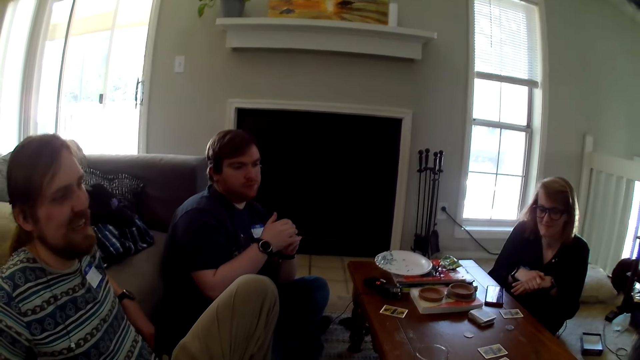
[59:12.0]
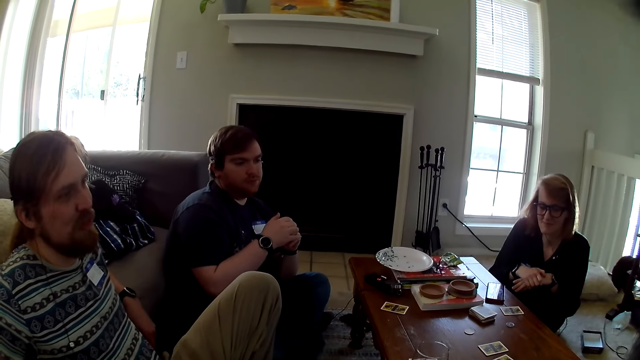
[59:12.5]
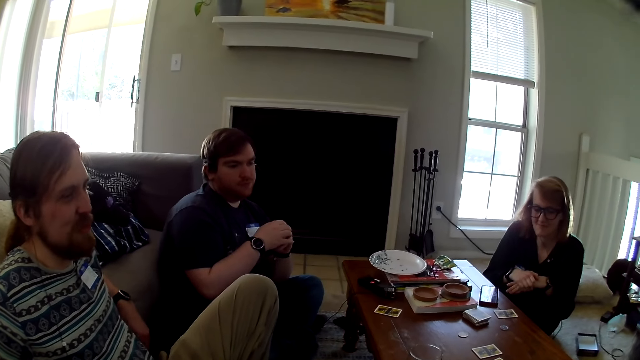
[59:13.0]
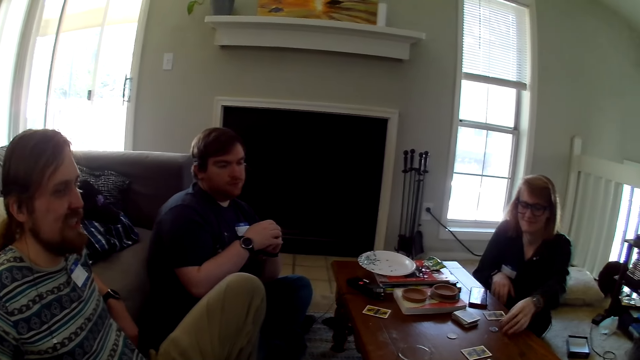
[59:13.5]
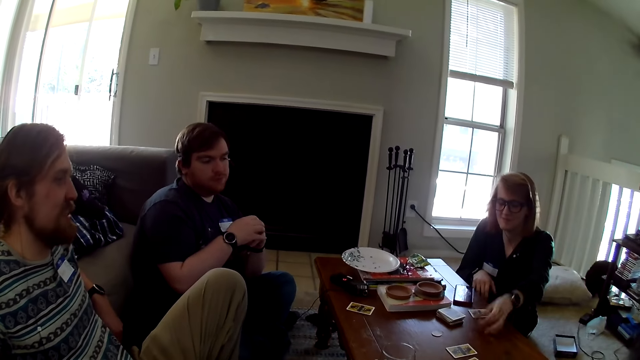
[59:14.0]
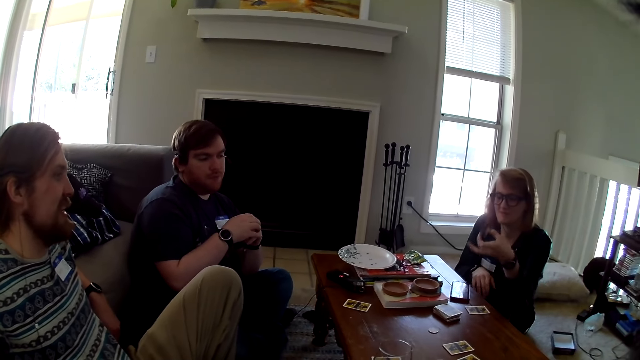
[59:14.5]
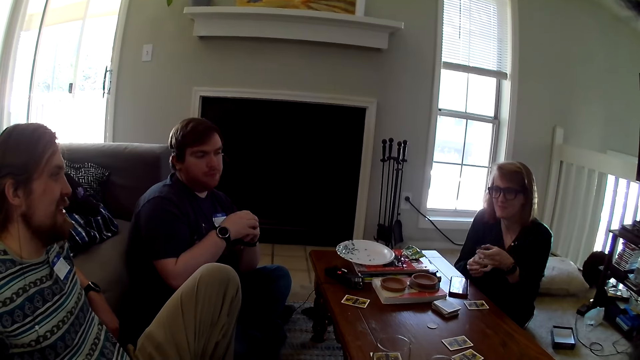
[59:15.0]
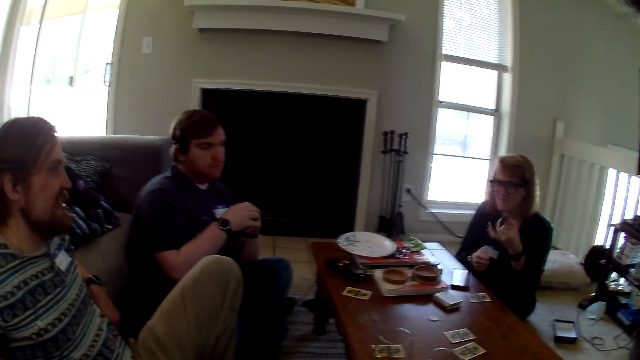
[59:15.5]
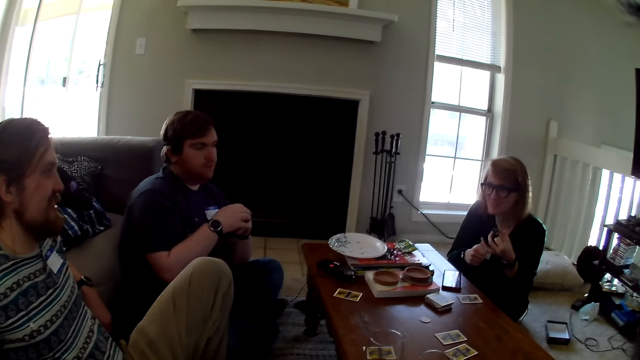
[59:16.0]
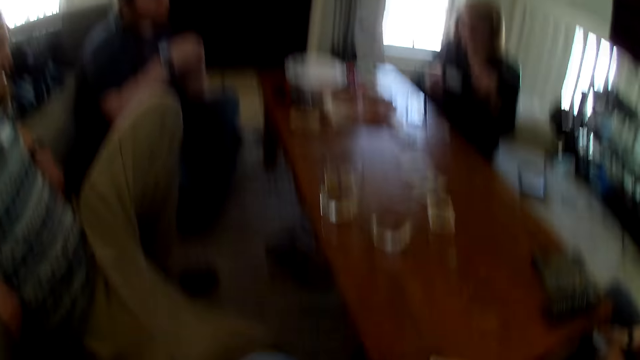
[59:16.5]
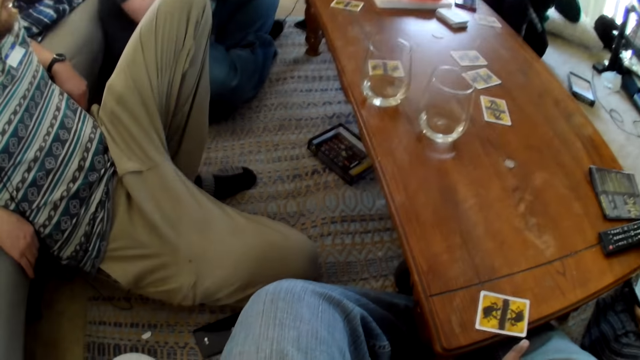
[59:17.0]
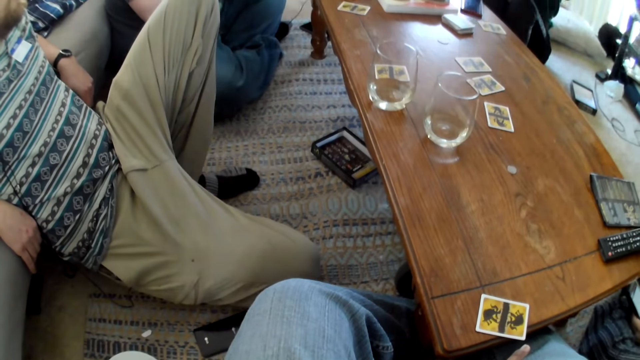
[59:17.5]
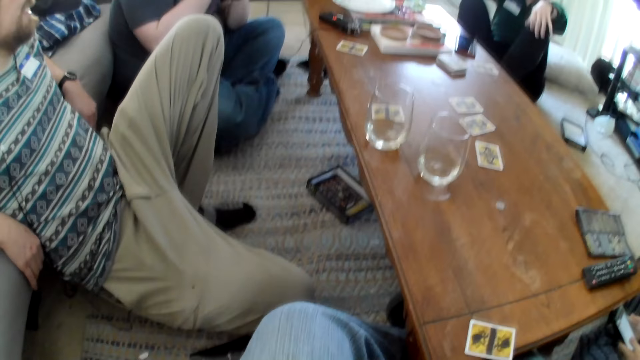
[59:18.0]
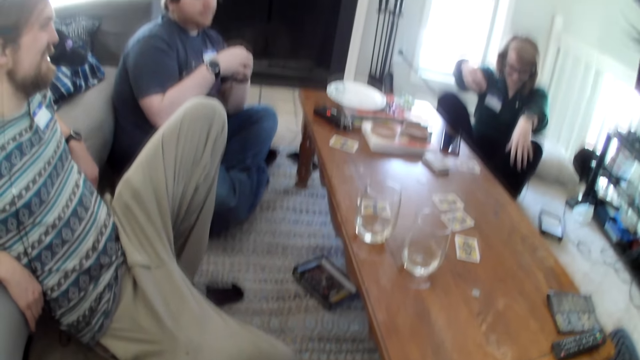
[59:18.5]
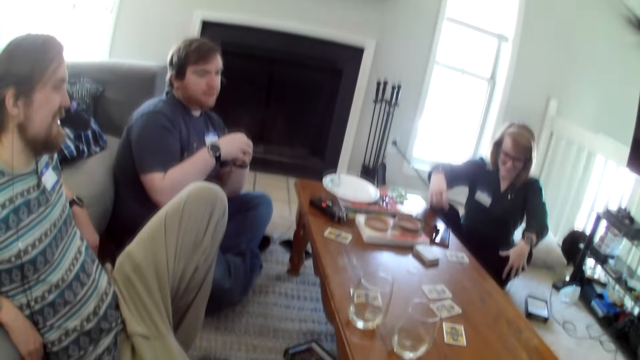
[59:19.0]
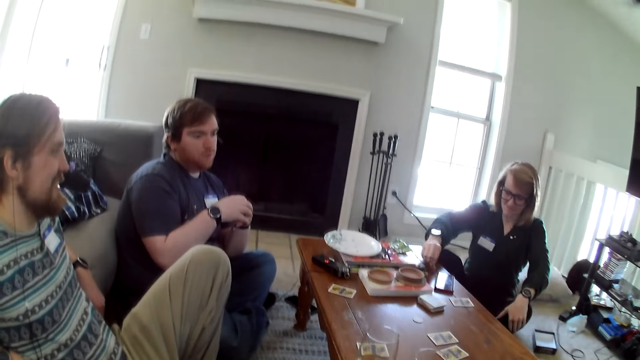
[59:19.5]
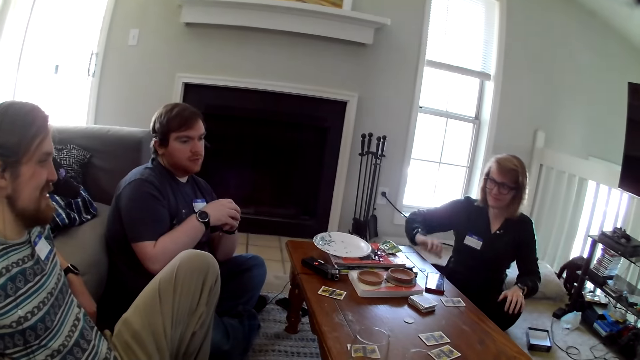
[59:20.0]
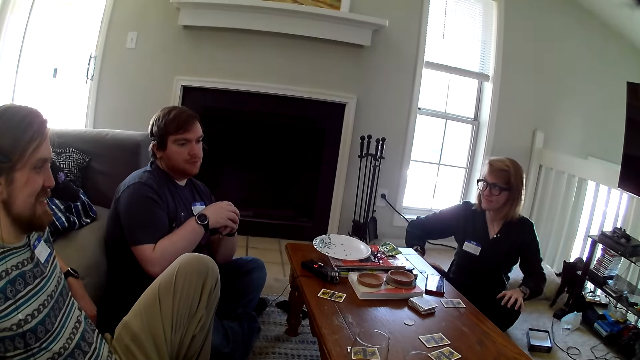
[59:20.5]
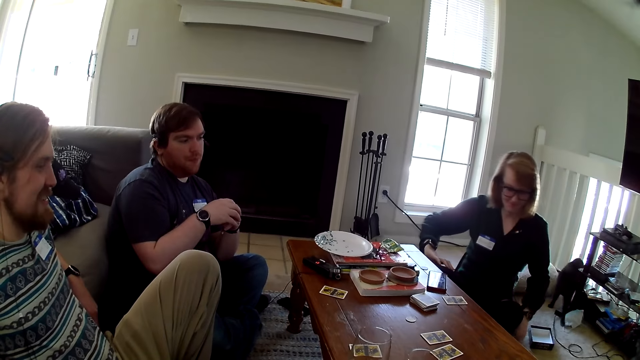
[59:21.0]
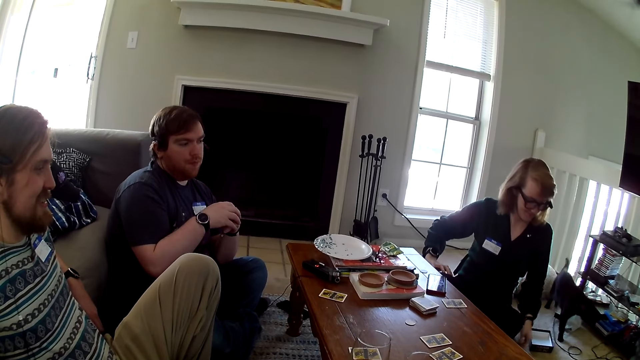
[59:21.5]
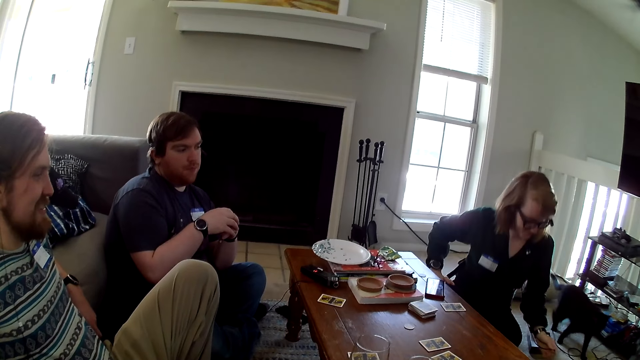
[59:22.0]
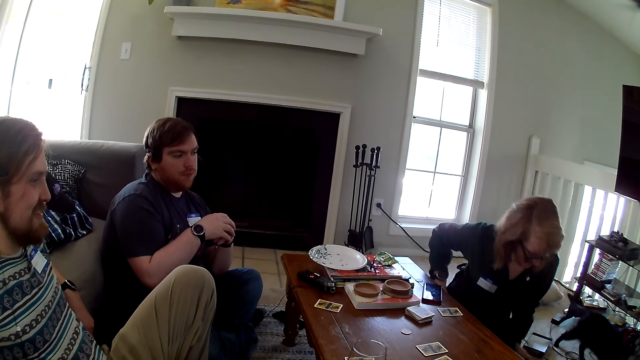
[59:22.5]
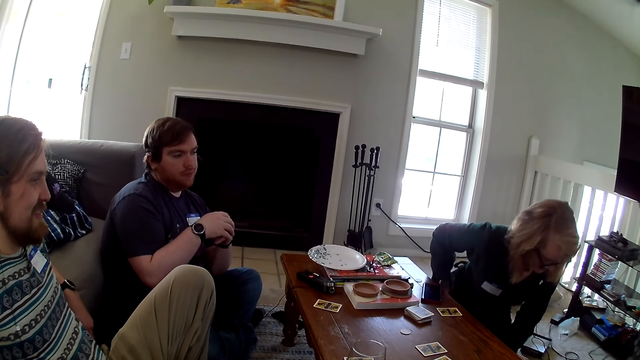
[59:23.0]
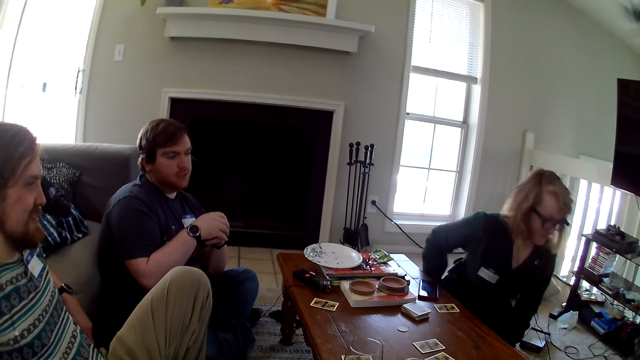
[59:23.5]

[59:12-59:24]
A person picks up a paper. The person places down the paper.

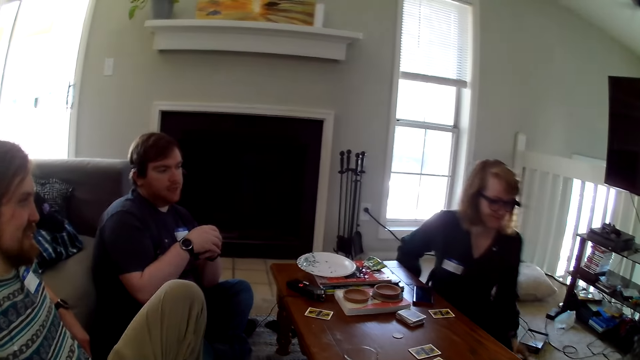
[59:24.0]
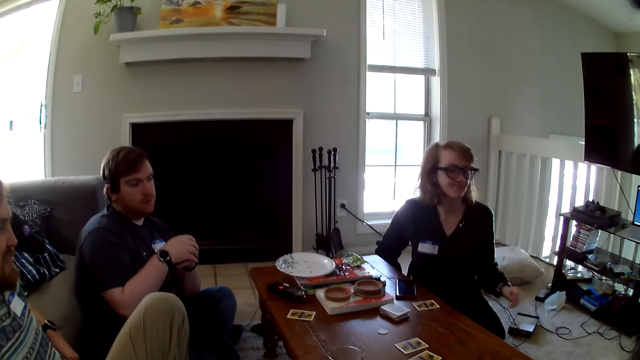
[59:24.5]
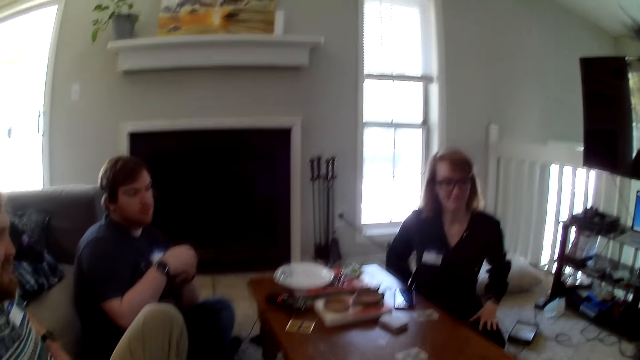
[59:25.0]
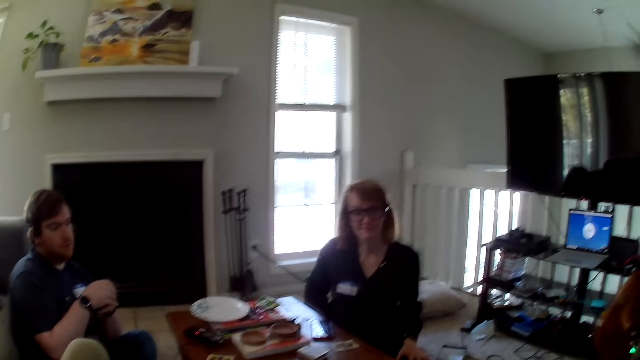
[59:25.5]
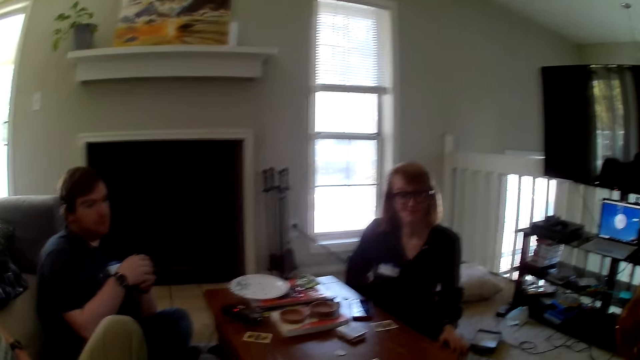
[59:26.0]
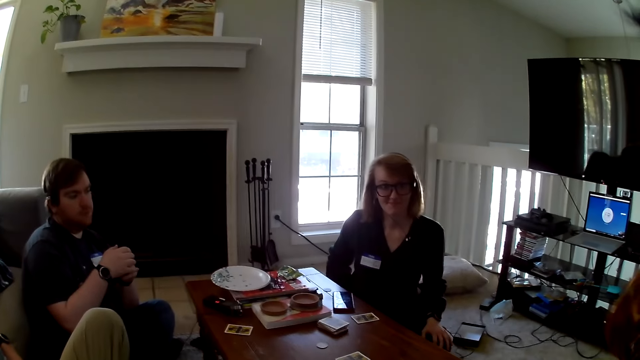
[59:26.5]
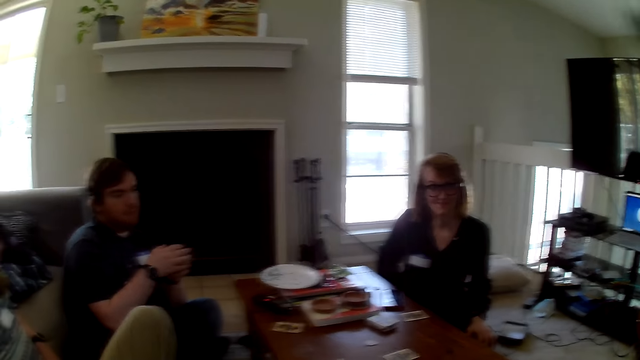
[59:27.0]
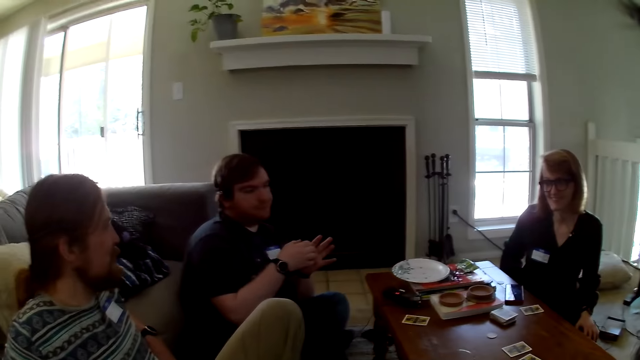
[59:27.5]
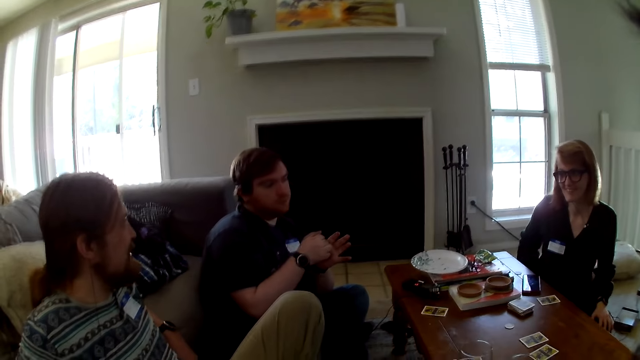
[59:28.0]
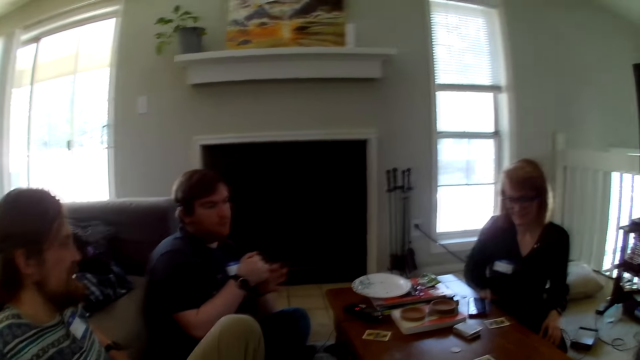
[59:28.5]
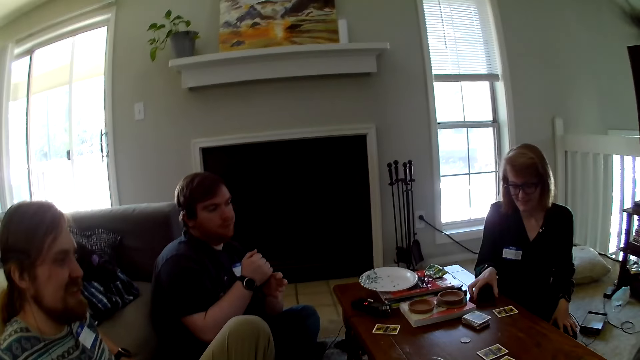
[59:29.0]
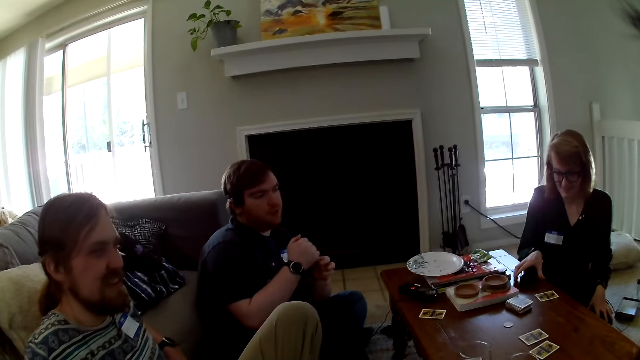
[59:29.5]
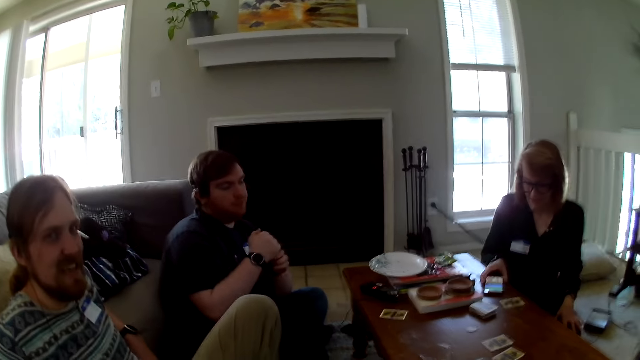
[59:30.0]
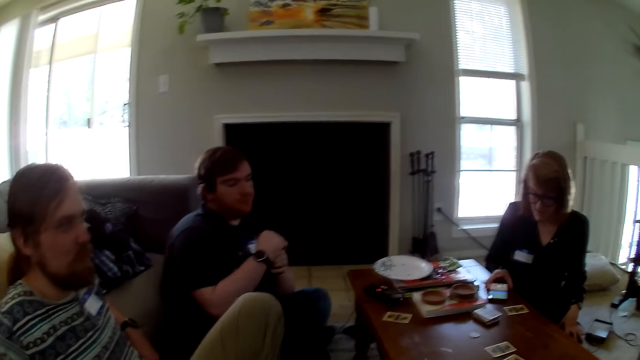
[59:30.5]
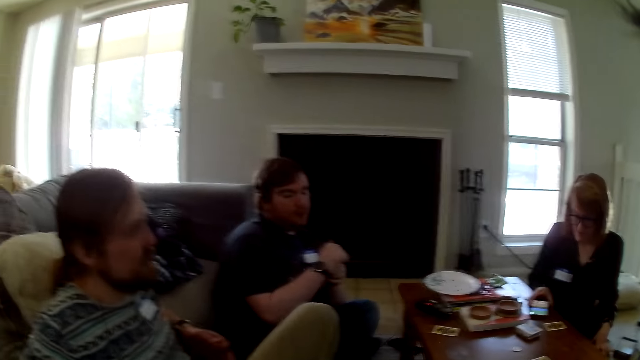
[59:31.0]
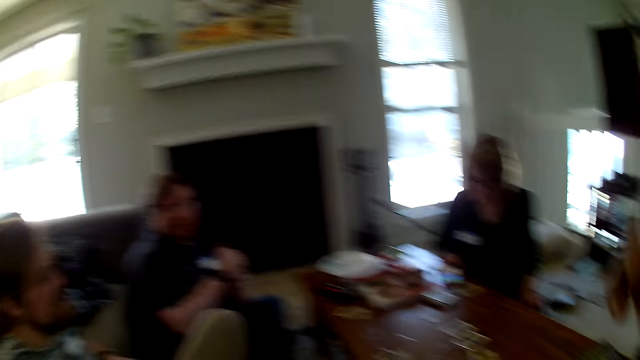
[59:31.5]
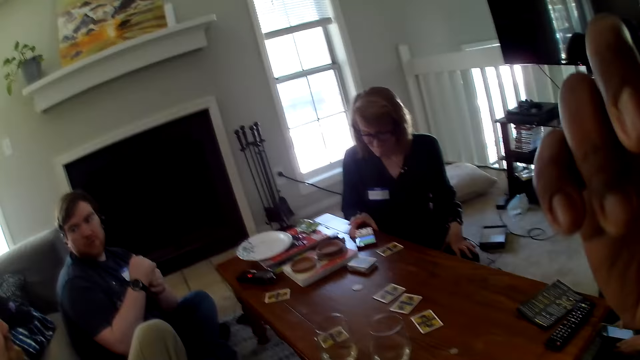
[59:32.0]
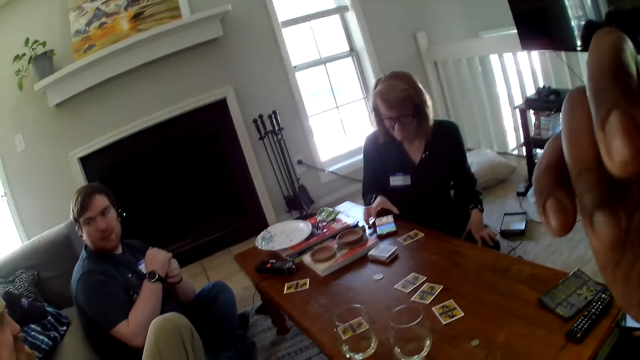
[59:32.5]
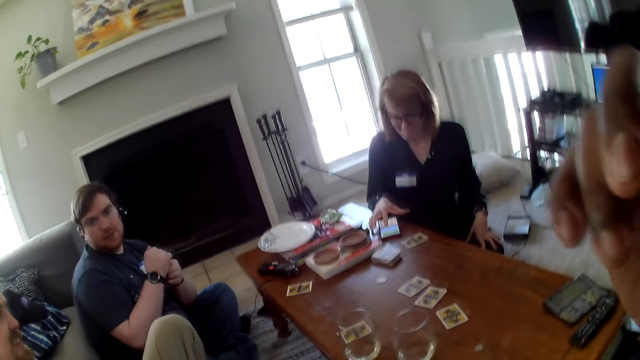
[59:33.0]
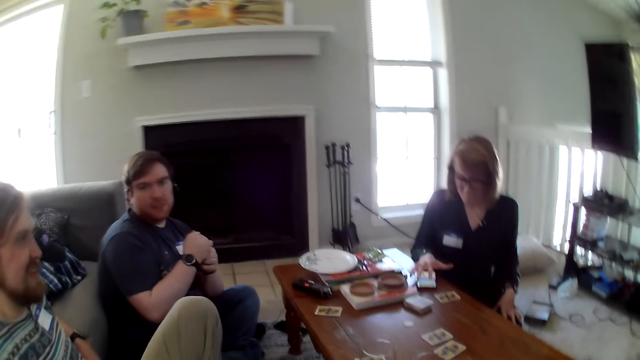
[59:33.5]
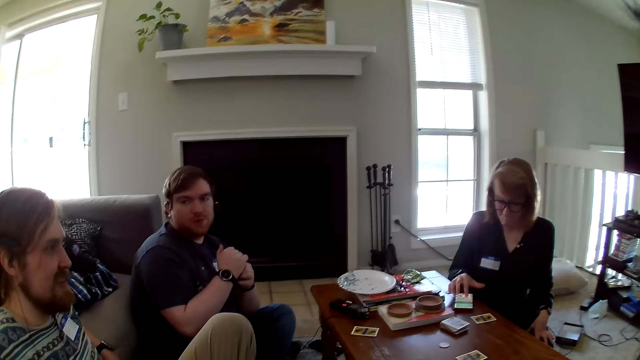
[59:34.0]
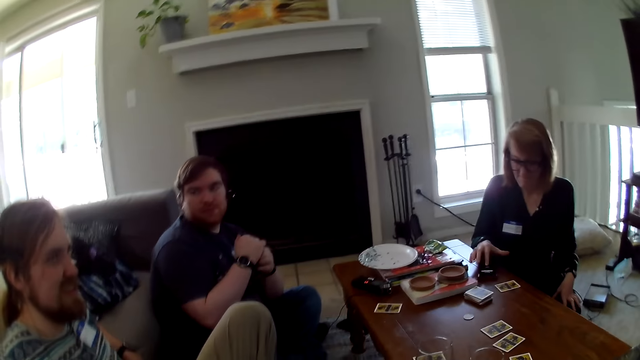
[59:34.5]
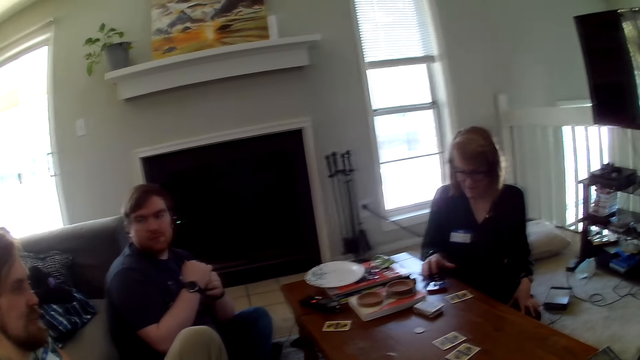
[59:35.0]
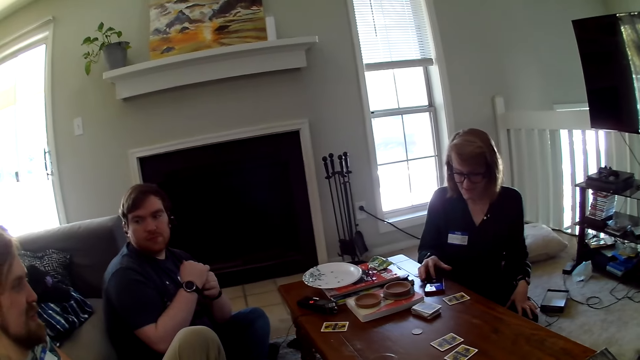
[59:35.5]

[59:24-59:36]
A person holds a phone.
